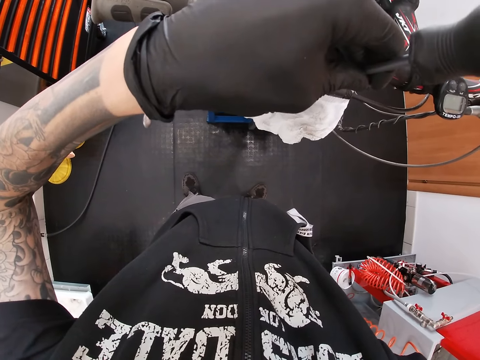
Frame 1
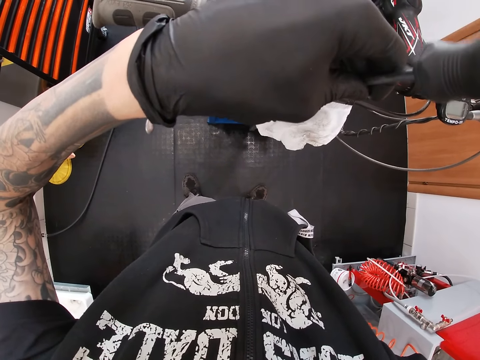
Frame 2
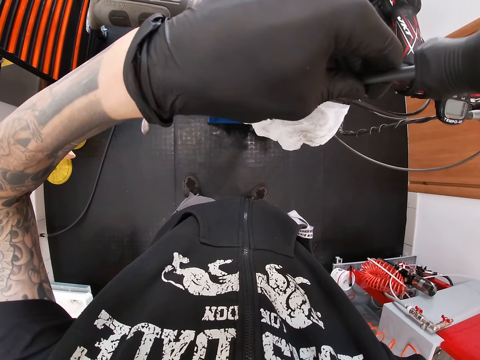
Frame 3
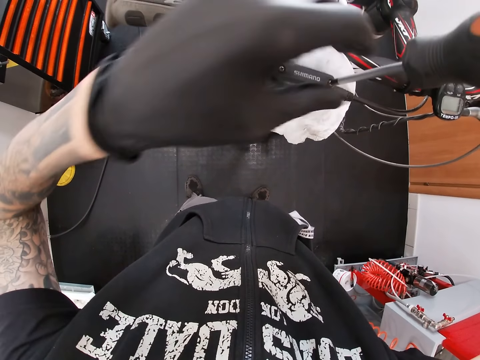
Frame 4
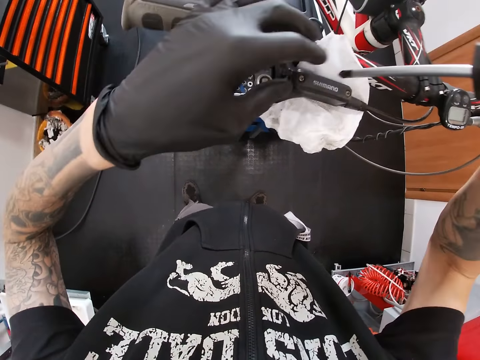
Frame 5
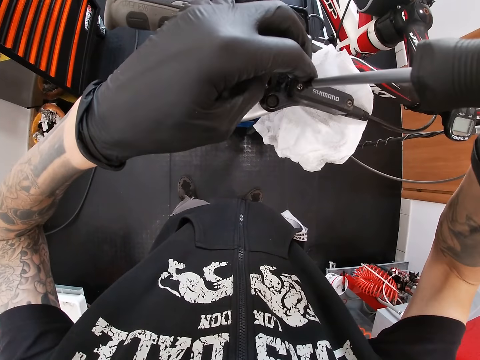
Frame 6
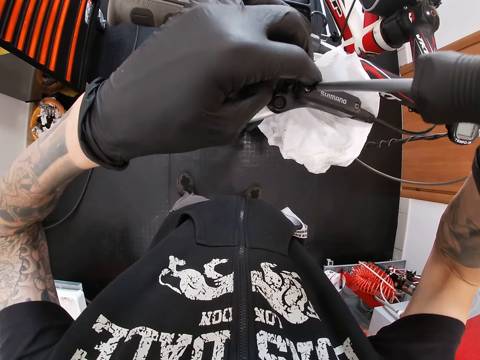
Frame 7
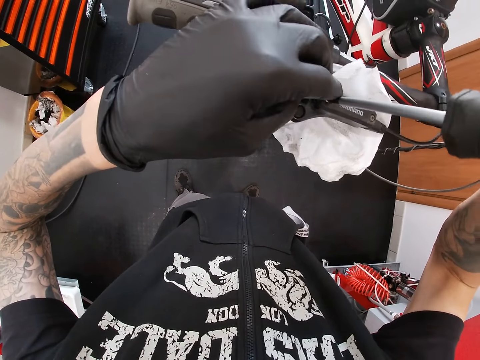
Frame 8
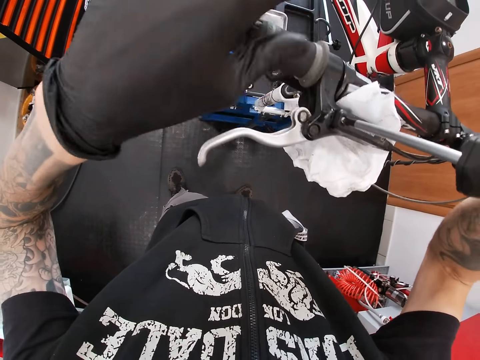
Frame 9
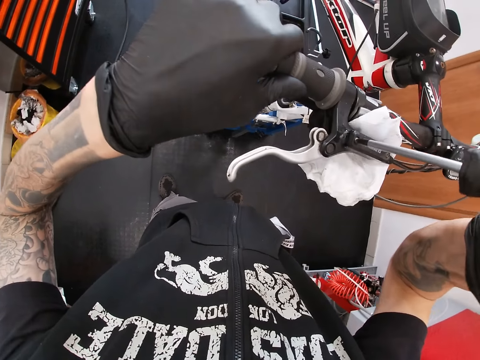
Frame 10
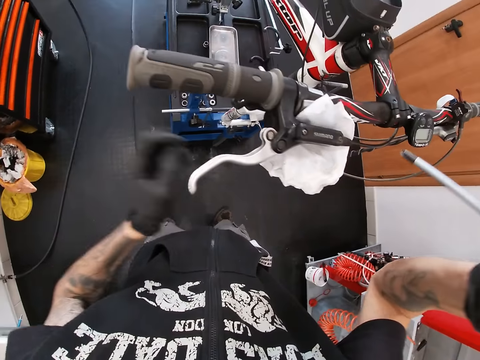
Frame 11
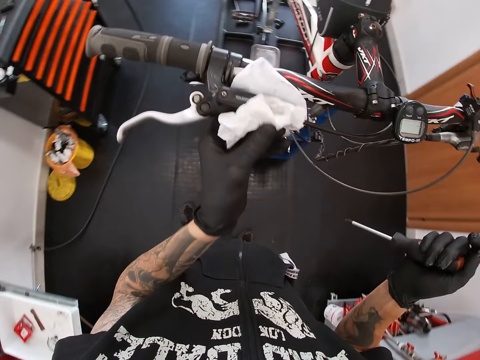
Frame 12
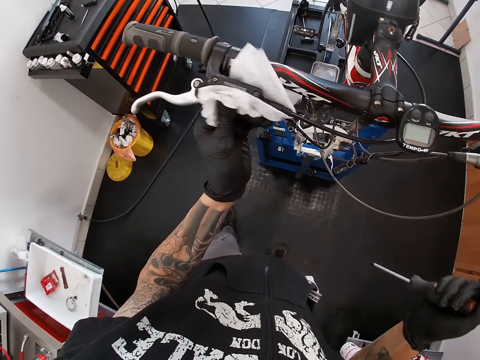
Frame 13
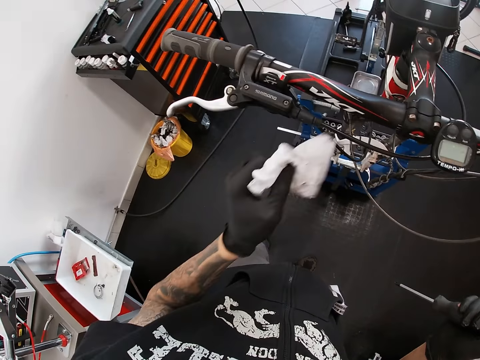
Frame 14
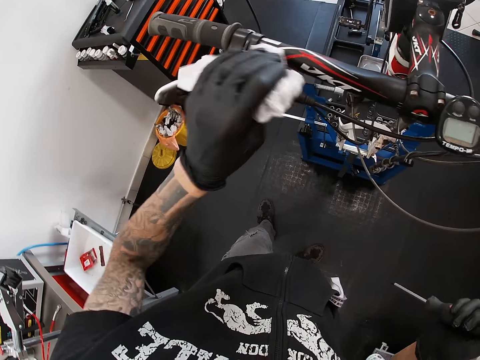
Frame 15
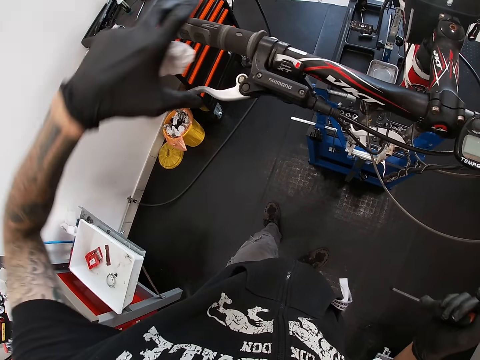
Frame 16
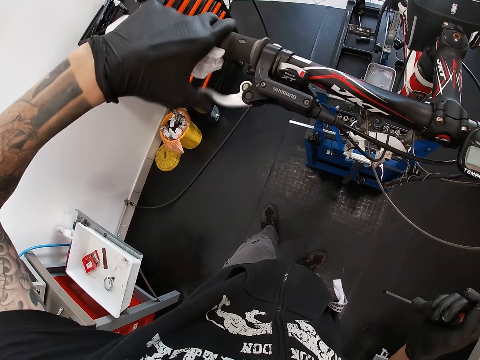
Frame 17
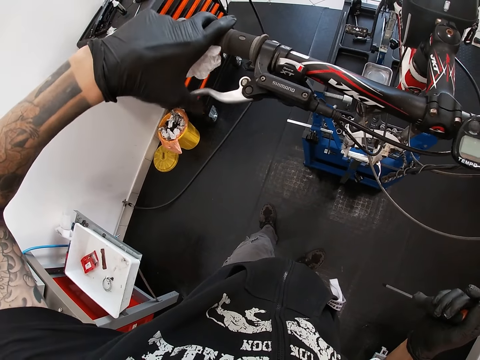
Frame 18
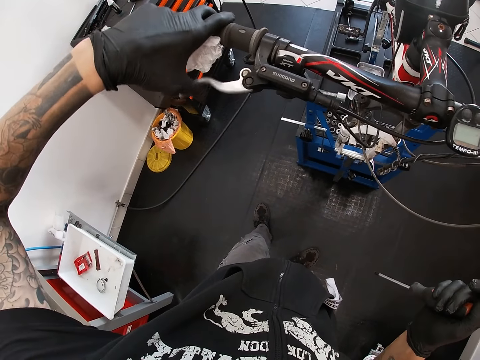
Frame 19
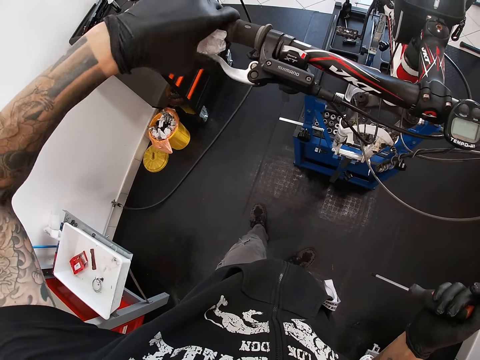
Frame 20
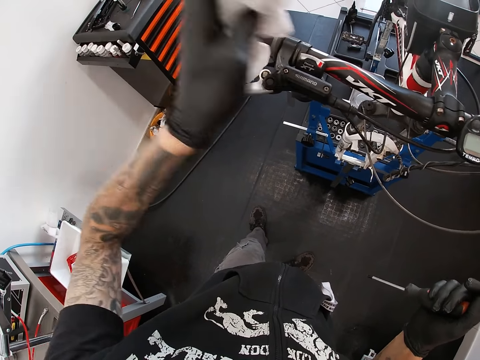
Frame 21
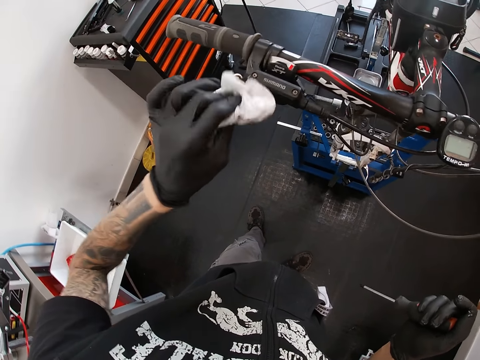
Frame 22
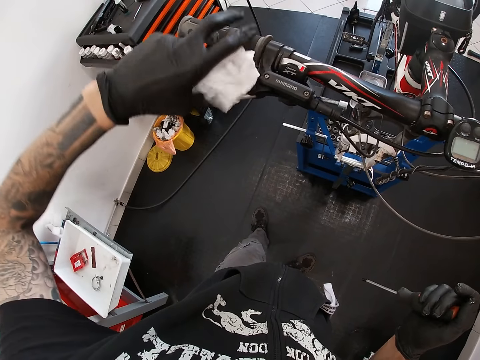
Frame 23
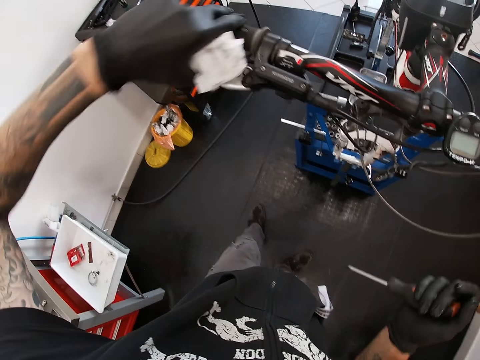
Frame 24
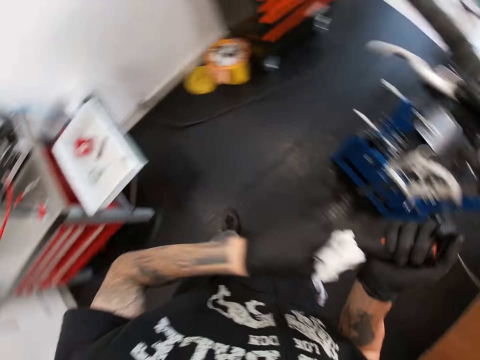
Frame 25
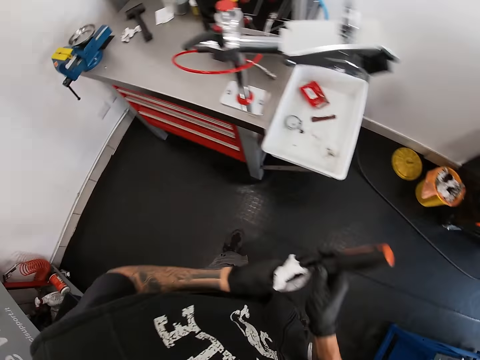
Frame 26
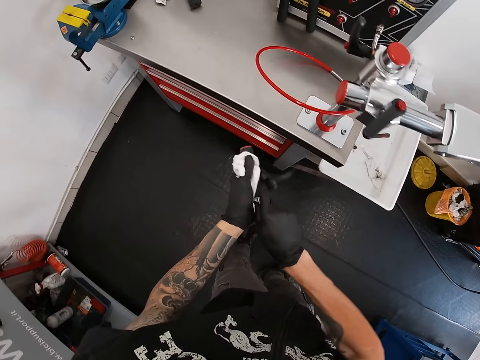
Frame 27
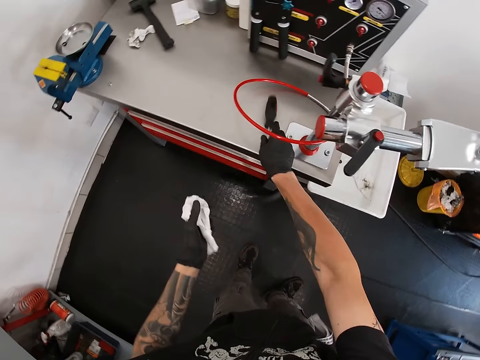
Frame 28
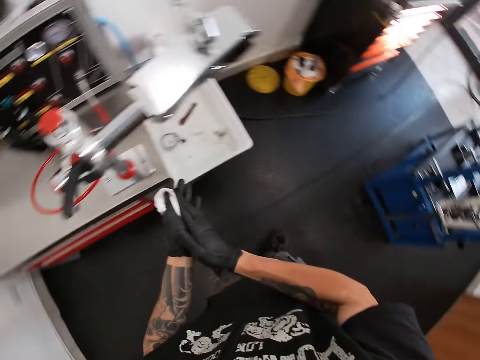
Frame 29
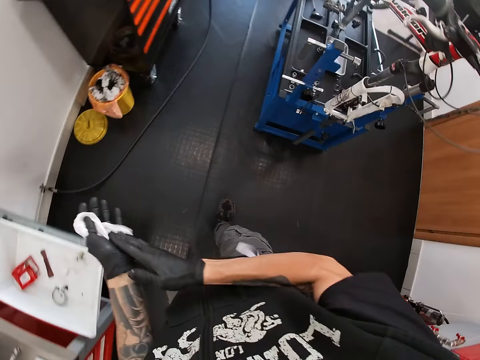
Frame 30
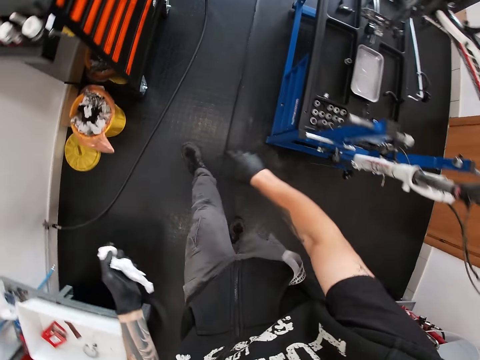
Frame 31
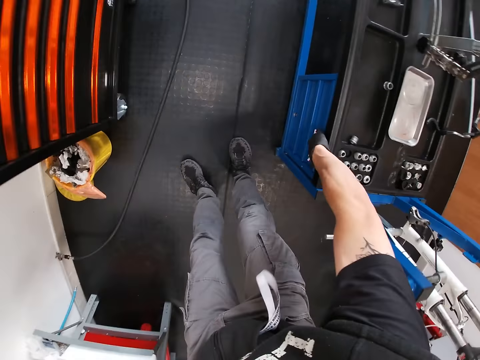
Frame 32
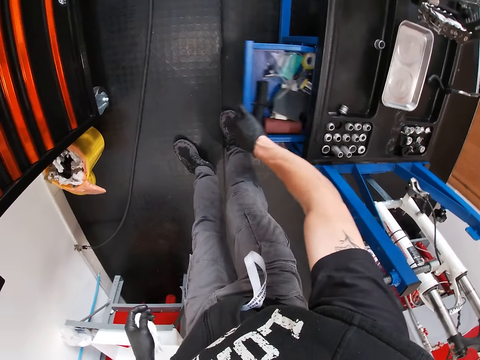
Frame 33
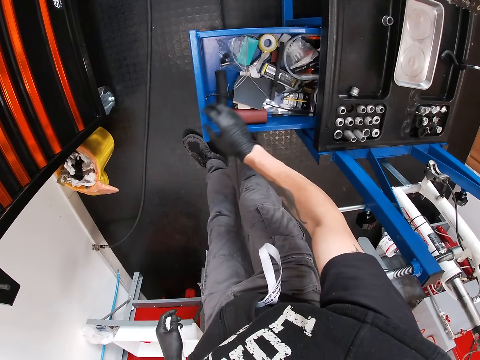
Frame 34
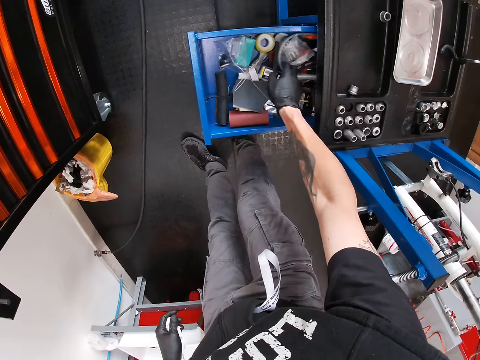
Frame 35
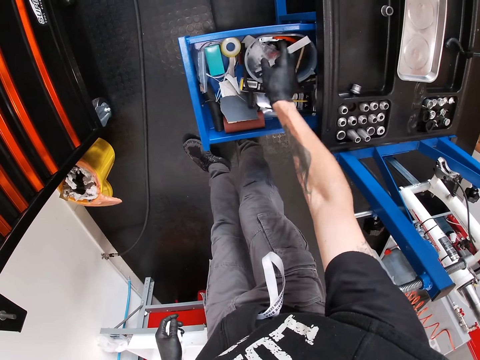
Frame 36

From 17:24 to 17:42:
The camera wearer adjusts a screwdriver. He tightens a nut with the screwdriver. He cleans the reservoir with the paper towel or tissue paper in his left hand. He presses the hand brake with his left hand. He adjusts a bicycle handle. He wipes the handle with the tissue paper. He walks around a garage. He drops the screwdriver on the cabinet with his right hand. He wipes his hands. He opens a drawer from the tool bench with his right hand.

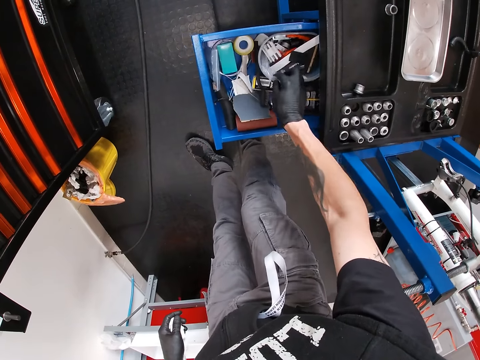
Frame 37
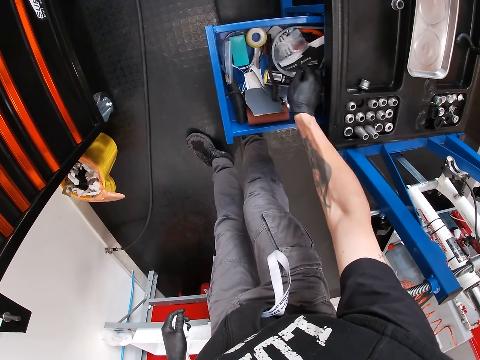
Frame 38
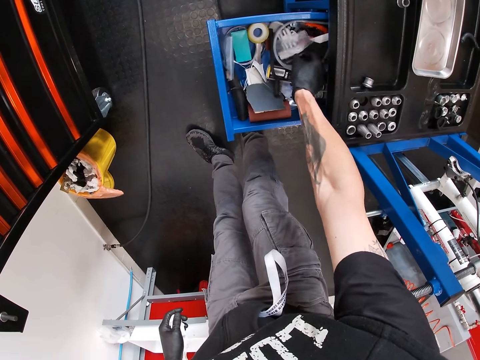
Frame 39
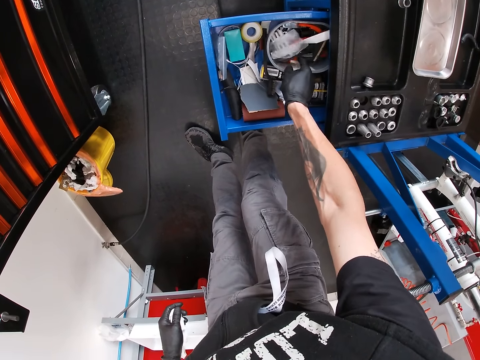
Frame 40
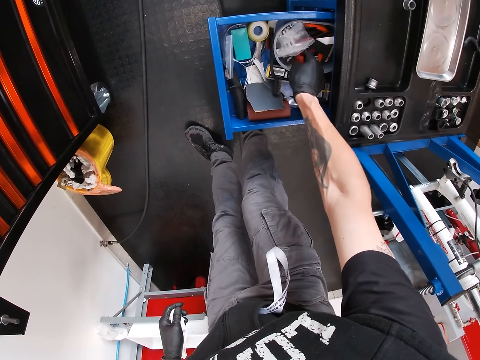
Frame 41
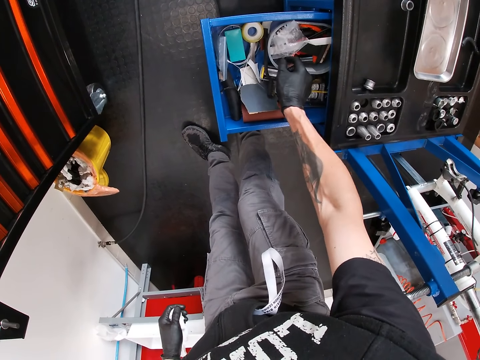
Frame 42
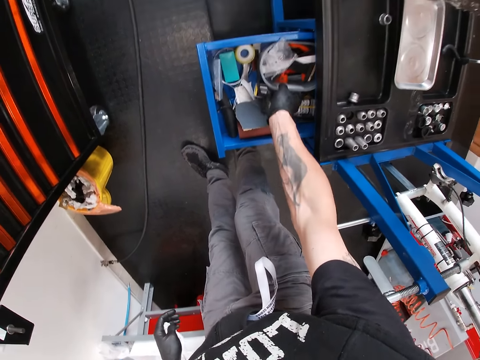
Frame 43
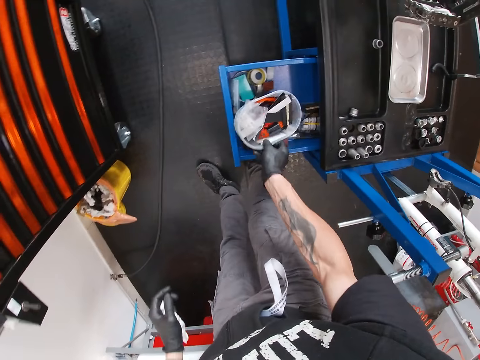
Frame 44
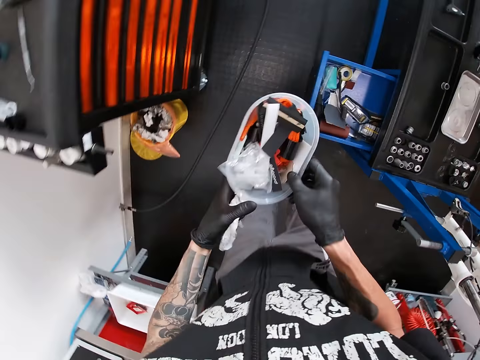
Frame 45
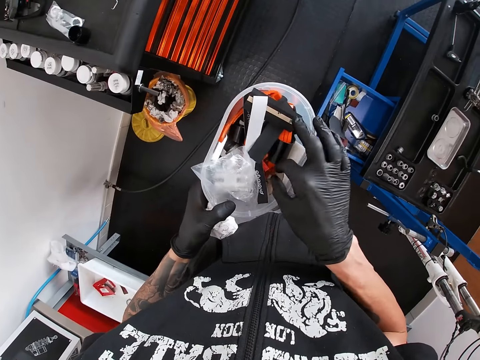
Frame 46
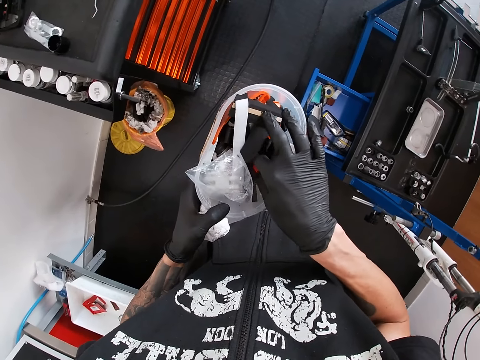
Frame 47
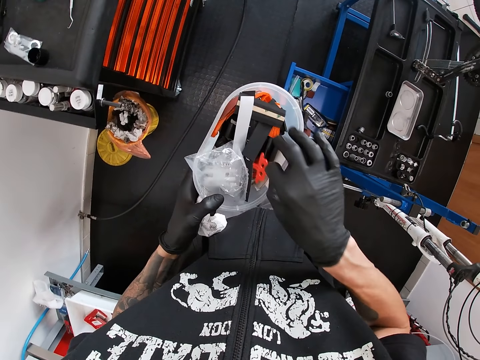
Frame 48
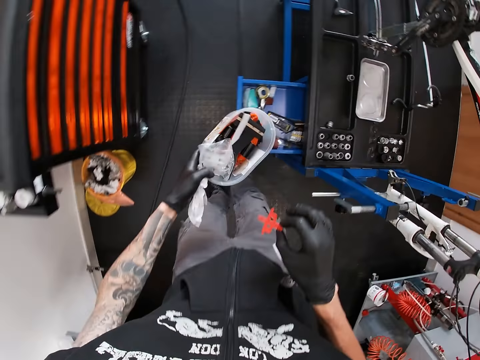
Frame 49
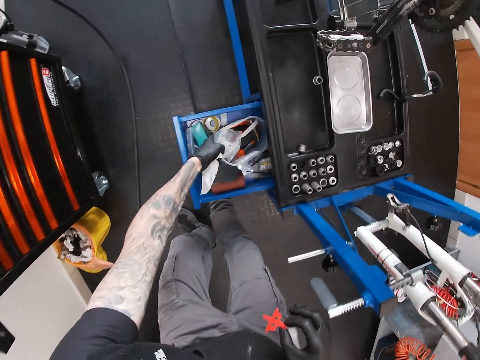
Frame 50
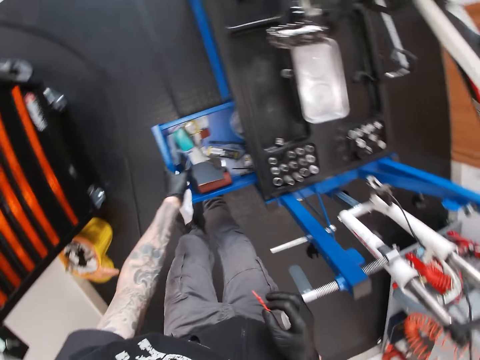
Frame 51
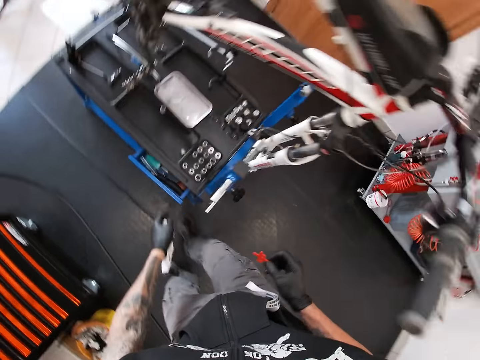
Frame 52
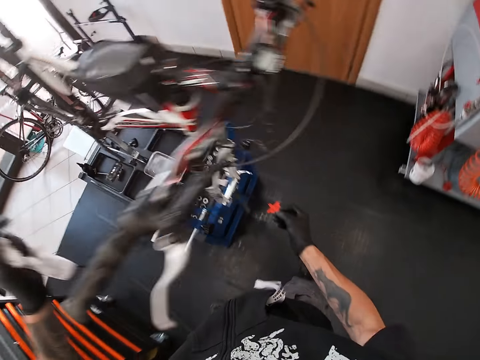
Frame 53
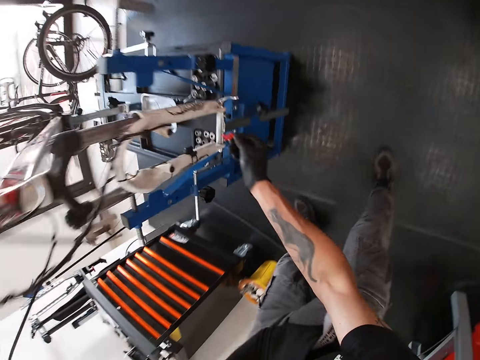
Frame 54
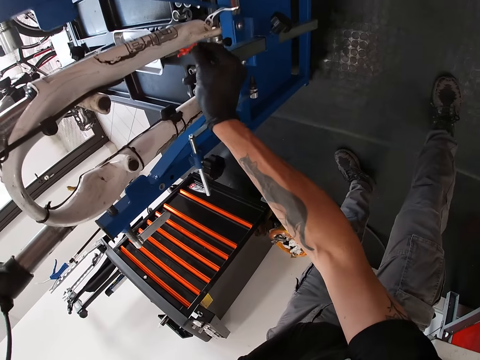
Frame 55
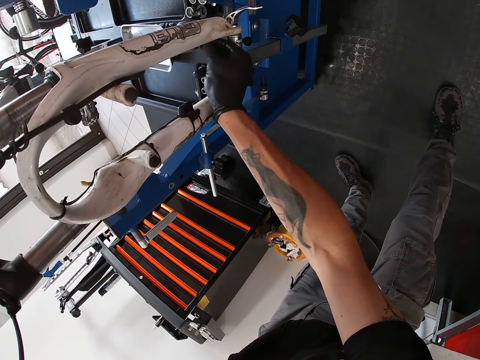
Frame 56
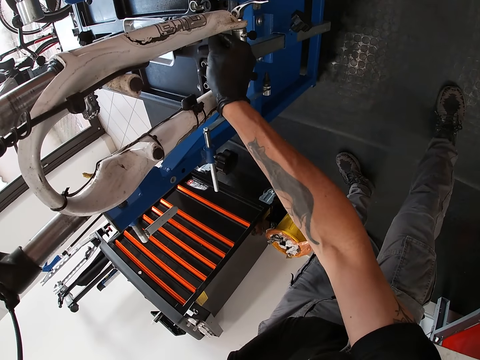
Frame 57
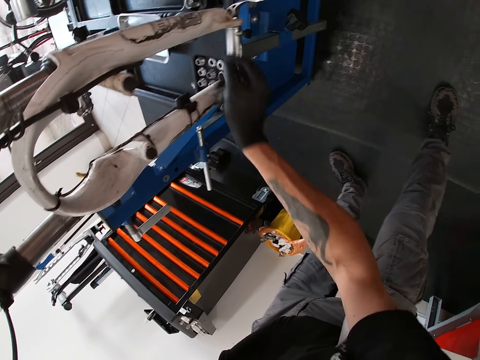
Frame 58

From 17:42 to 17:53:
The camera wearer sorts items in a drawer. He removes a bowl from the drawer with his right hand. He removes an orange plastic from the room with his right hand, from the bowl. He drops the bowl in the drawer with his left hand and closes the drawer with his left hand. He walks around a garage. He fits the orange plastic on the bicycle's hub with both hands.
